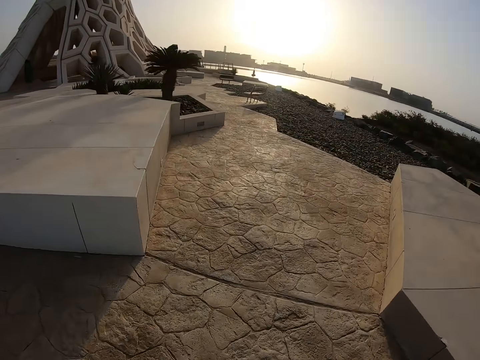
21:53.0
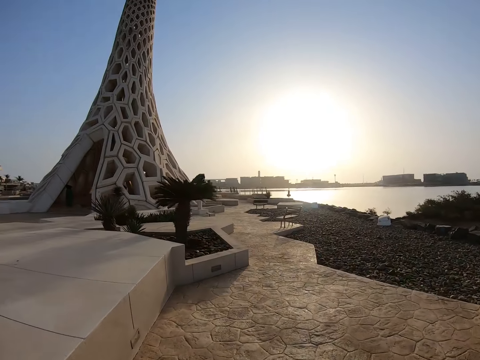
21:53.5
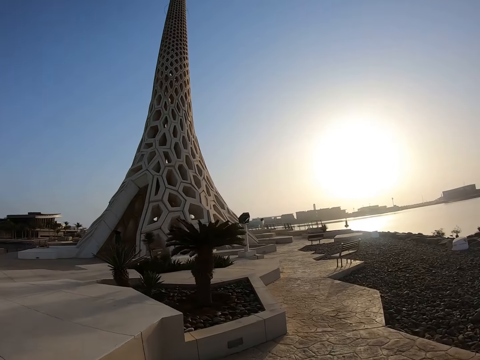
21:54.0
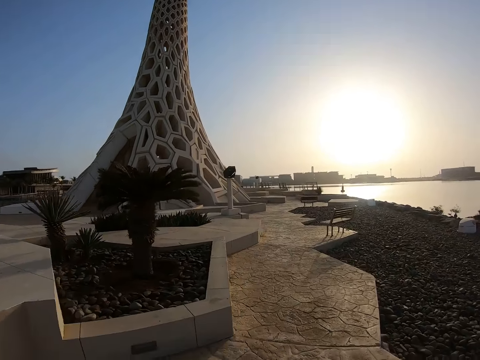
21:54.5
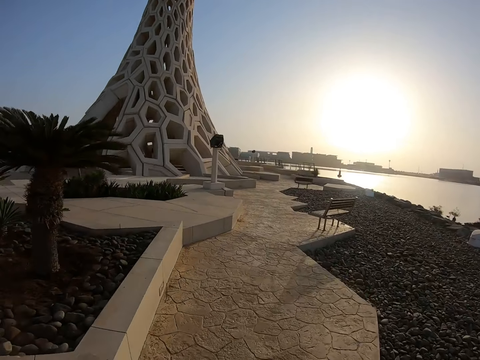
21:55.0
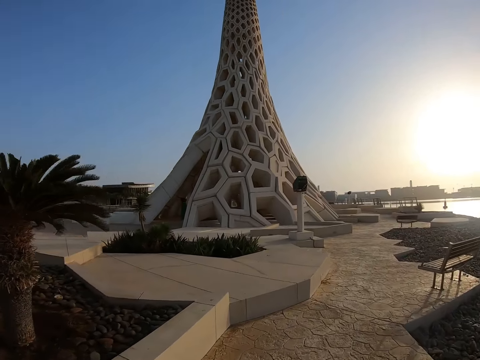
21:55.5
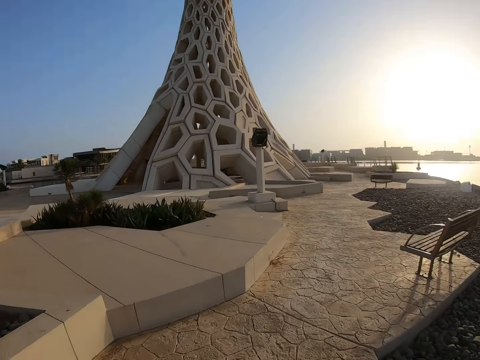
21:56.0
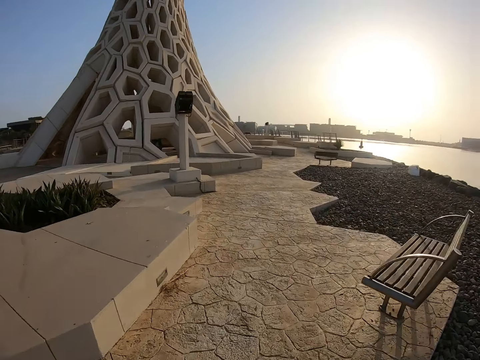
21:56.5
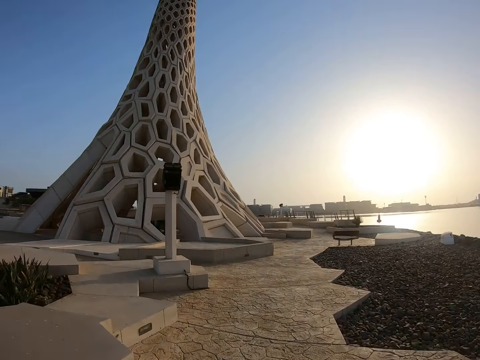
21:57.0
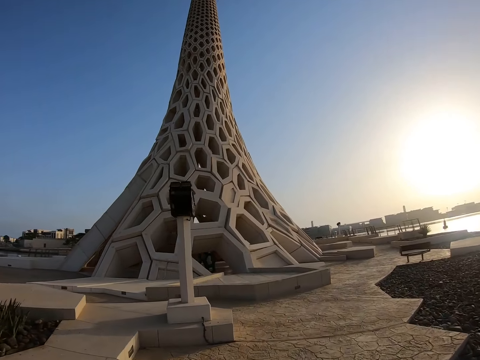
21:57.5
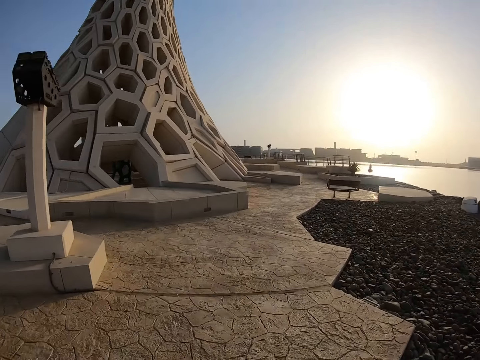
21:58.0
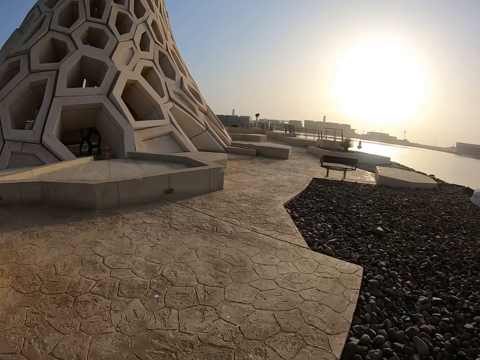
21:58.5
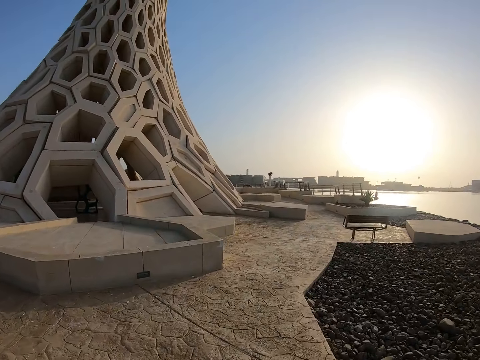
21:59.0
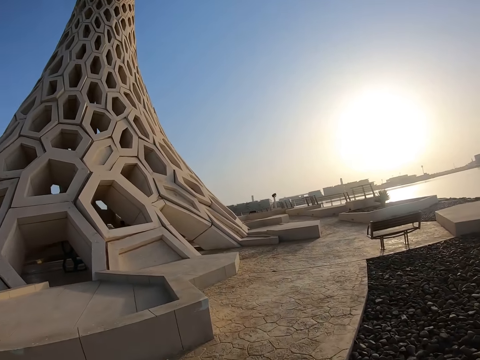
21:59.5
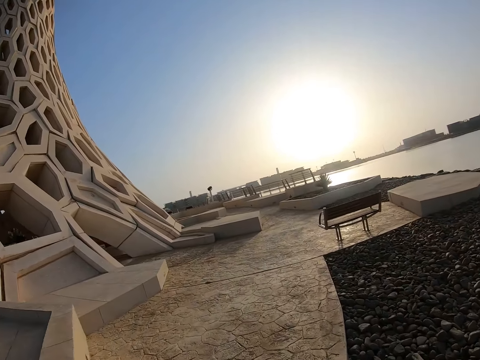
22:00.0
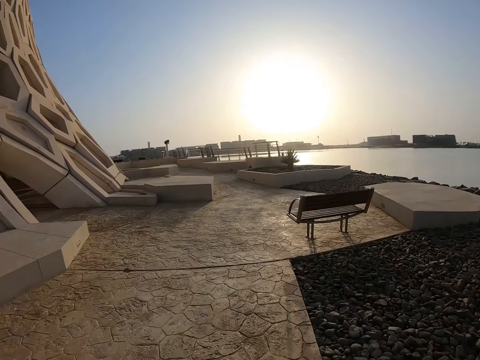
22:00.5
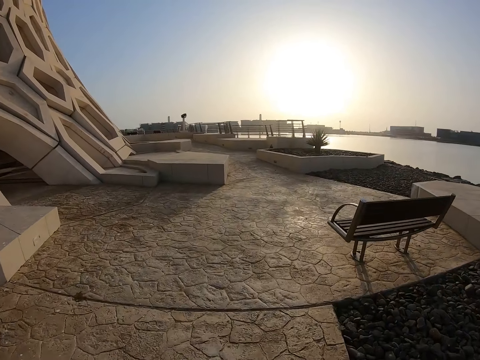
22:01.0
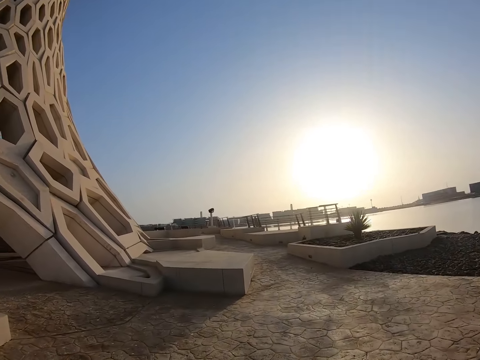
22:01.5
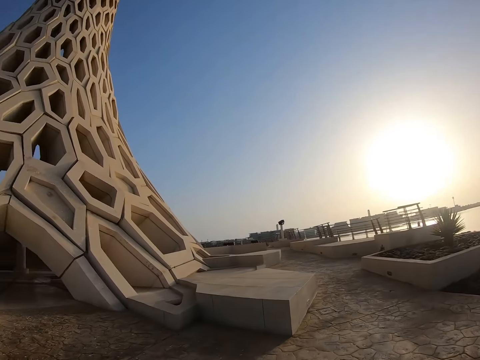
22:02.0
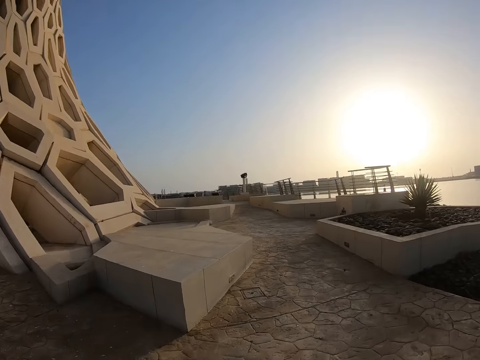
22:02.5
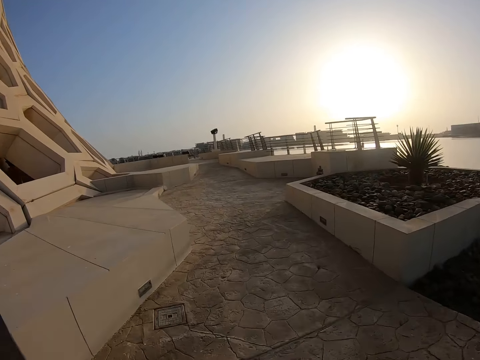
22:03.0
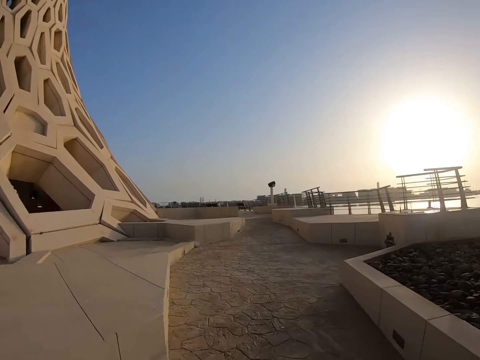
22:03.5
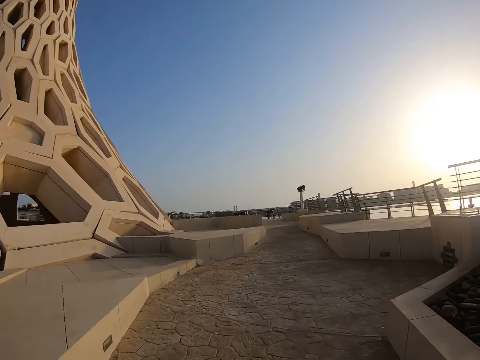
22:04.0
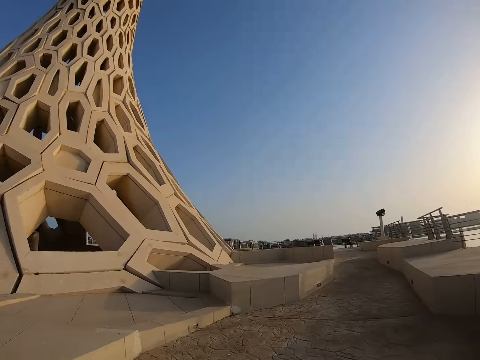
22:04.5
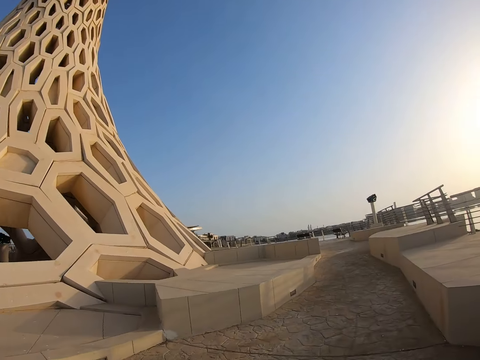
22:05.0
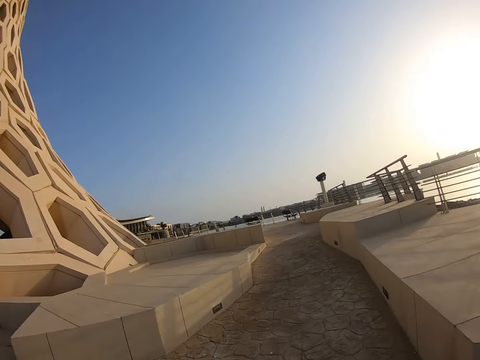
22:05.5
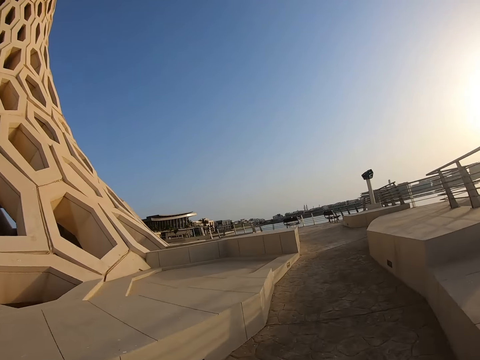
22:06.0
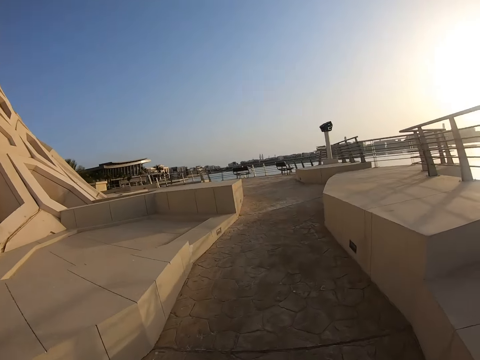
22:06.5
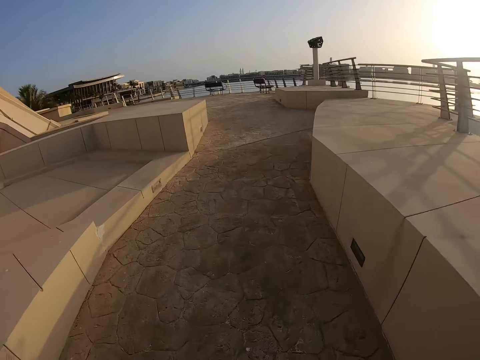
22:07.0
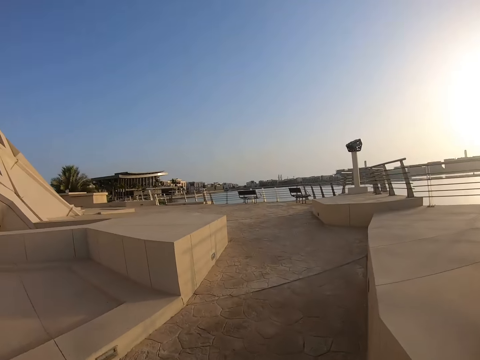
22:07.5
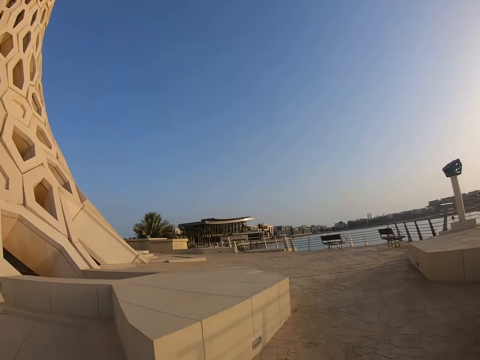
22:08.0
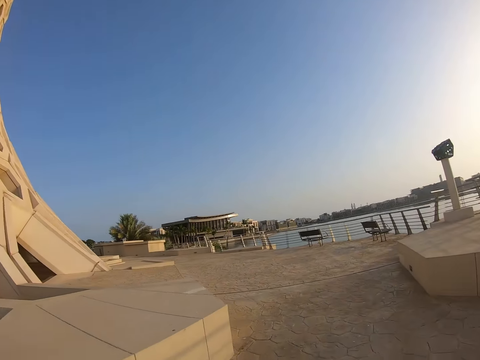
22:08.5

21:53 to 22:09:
The camera wearer runs on the pavement. They look around. They run on the pavement.

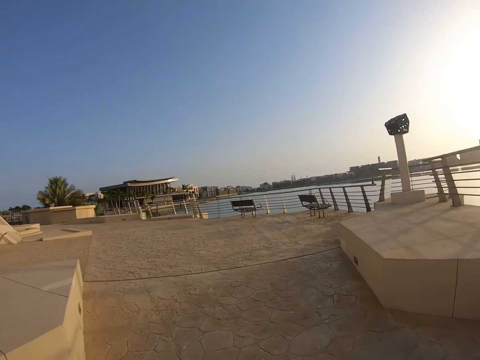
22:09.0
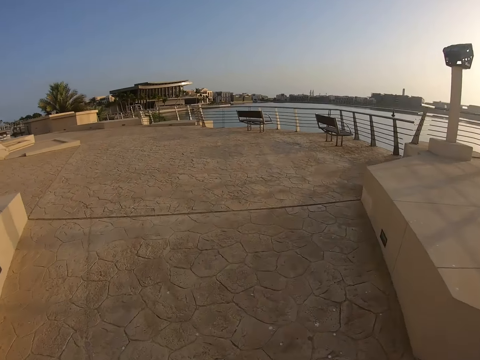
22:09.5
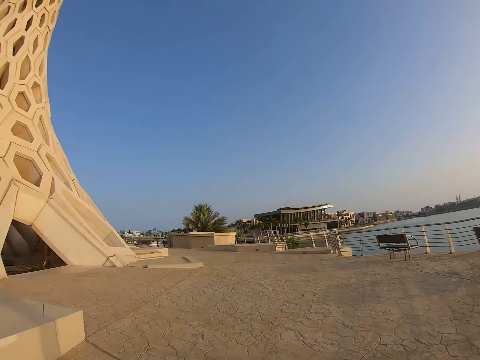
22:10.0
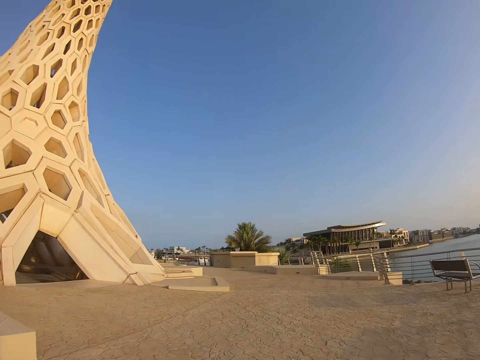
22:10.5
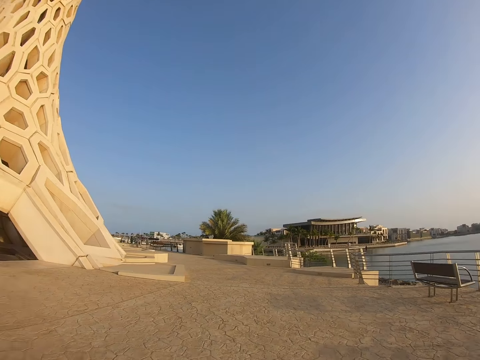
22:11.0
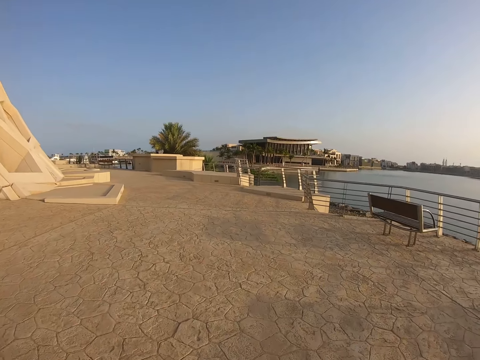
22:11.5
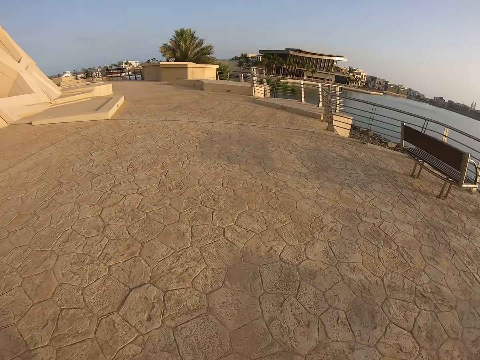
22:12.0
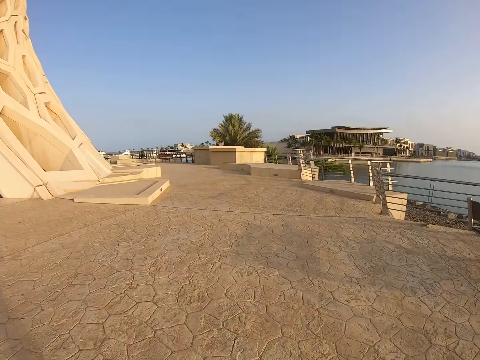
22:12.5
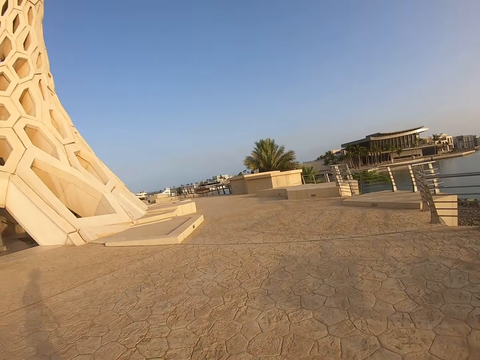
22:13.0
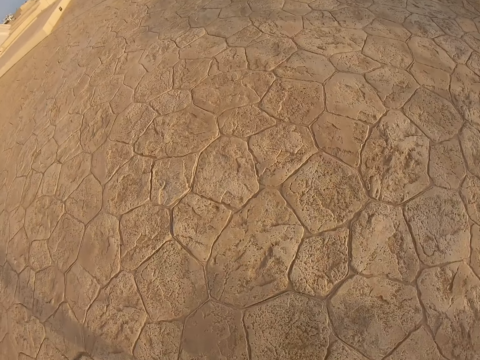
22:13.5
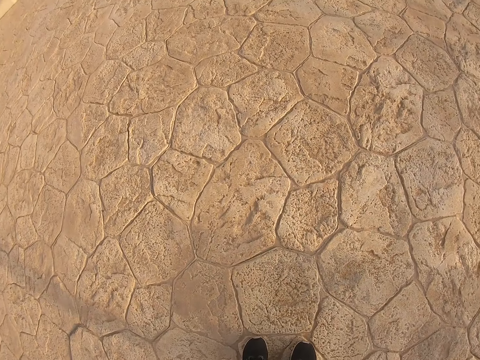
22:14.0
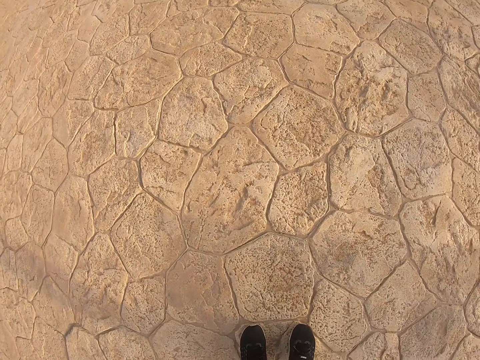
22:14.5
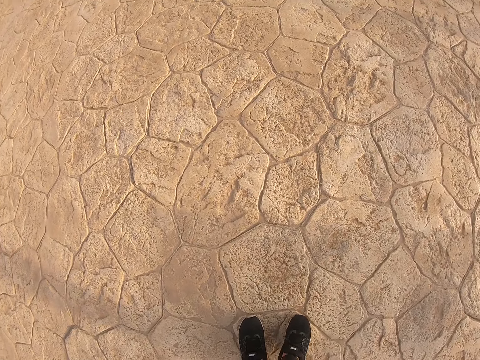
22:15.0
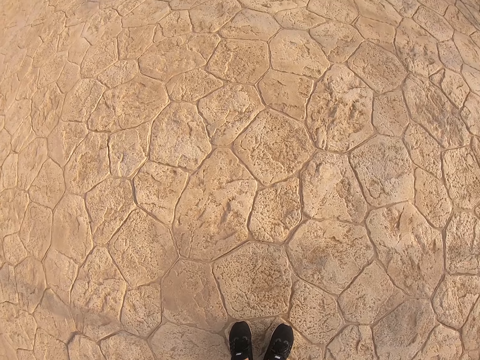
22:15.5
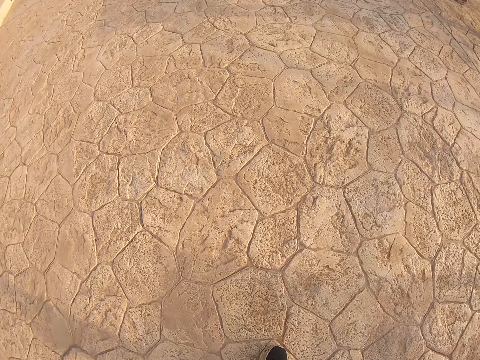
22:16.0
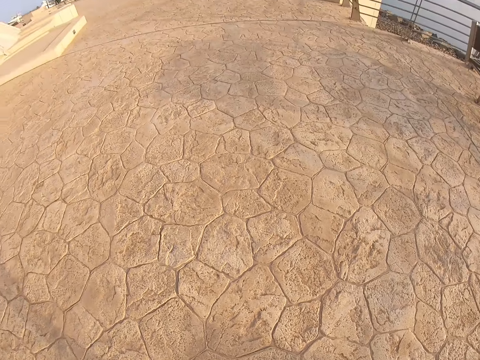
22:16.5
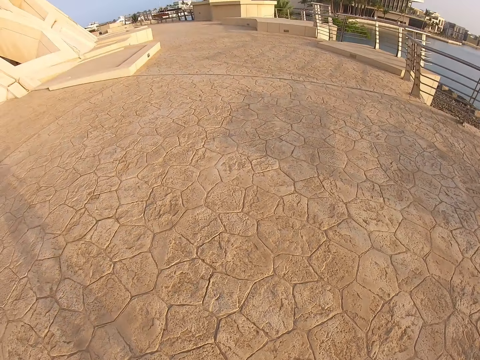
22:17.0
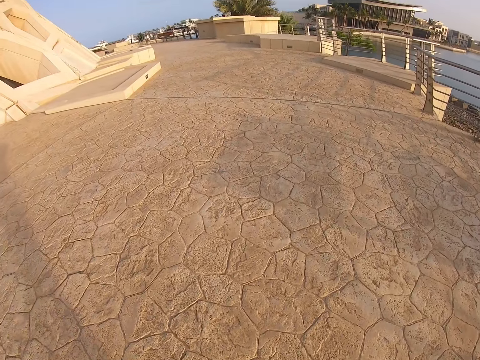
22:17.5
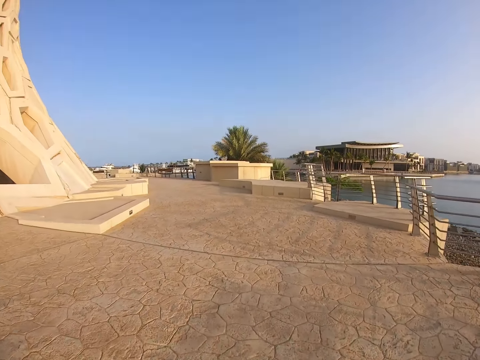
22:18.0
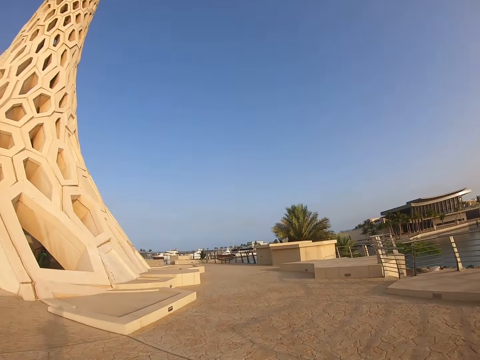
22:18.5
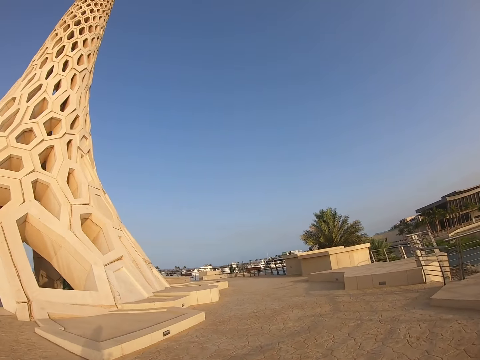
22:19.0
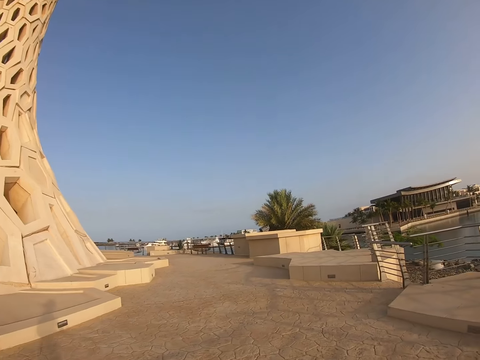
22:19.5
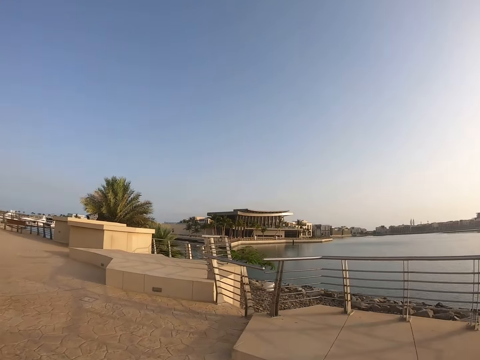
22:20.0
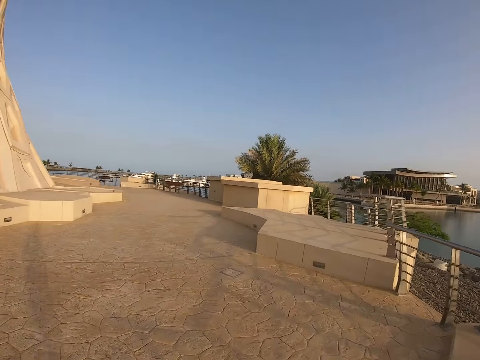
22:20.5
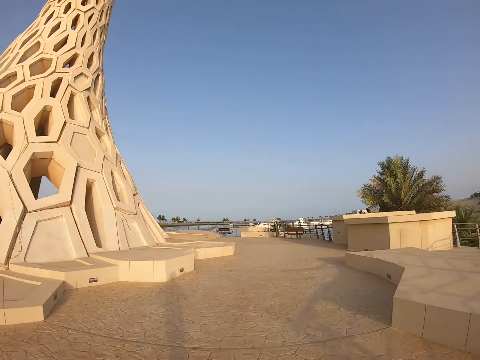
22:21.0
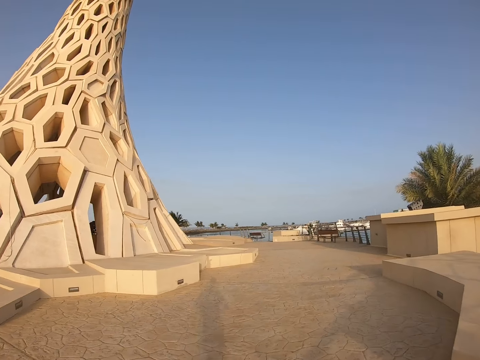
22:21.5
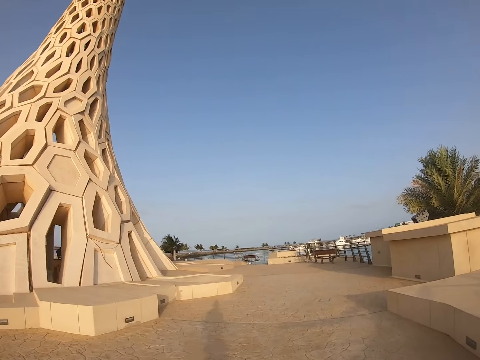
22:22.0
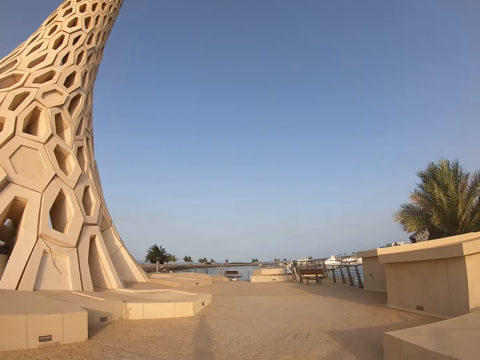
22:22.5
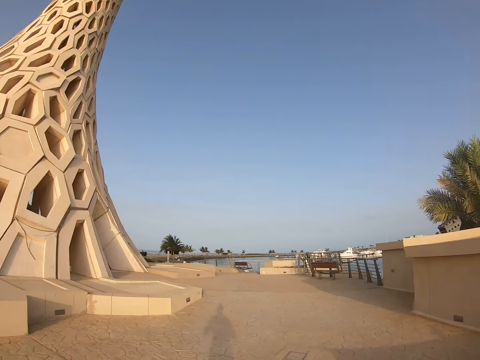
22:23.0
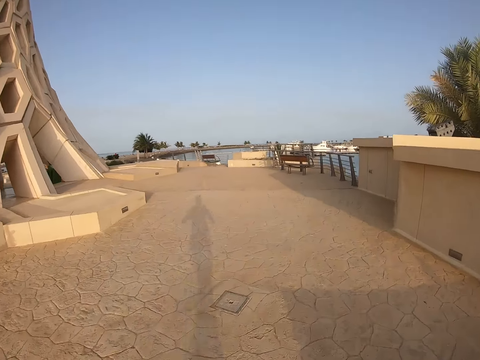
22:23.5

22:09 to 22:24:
The camera wearer looks around. They run on the pavement. They stop jogging. They look around. They look at the shoes. They run on the pavement.
